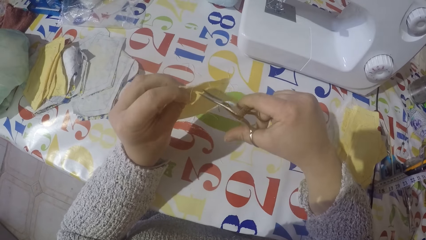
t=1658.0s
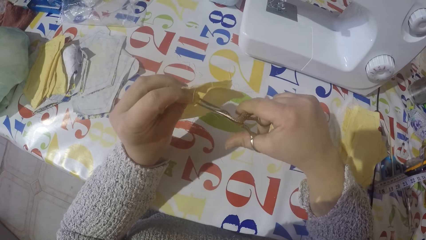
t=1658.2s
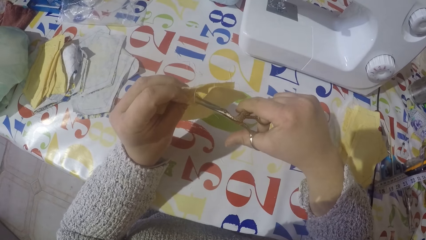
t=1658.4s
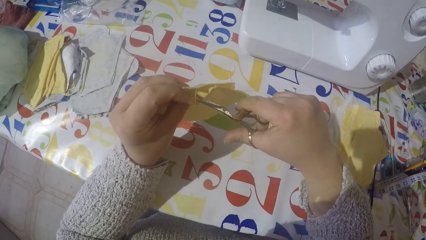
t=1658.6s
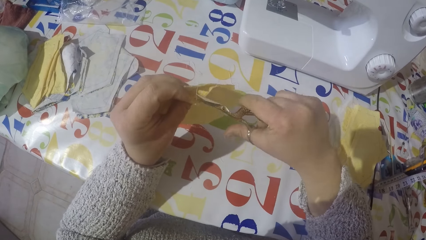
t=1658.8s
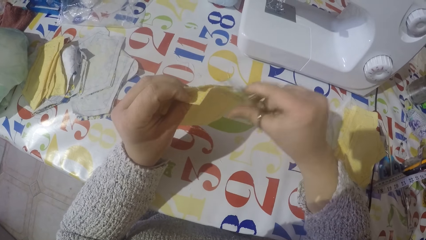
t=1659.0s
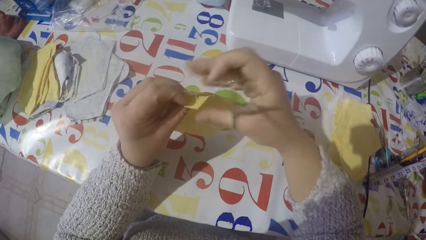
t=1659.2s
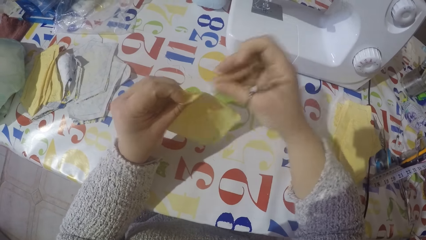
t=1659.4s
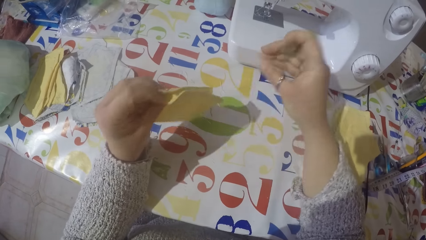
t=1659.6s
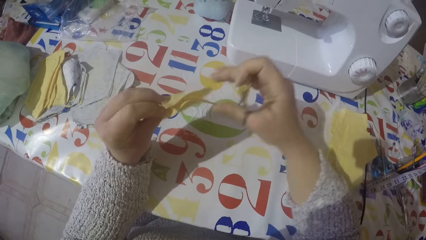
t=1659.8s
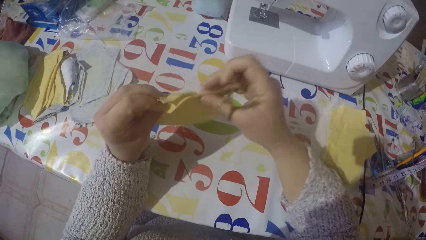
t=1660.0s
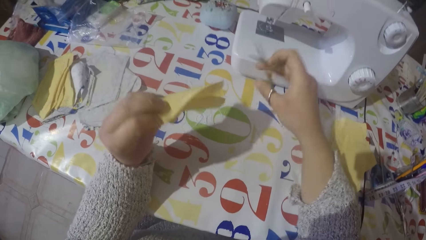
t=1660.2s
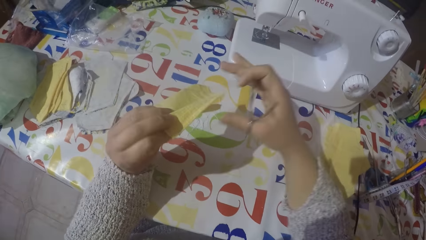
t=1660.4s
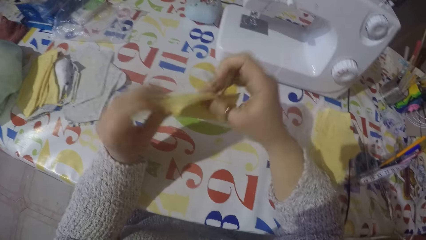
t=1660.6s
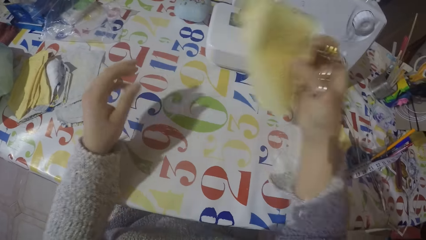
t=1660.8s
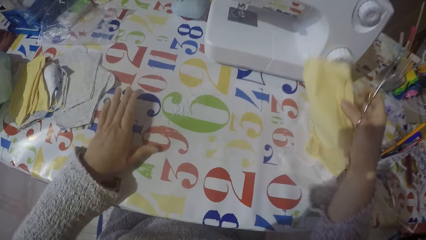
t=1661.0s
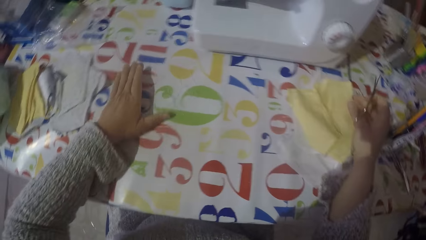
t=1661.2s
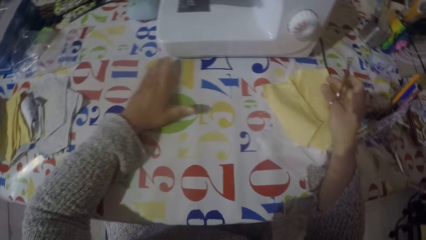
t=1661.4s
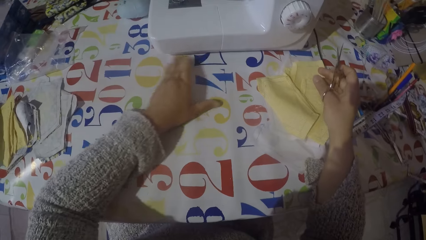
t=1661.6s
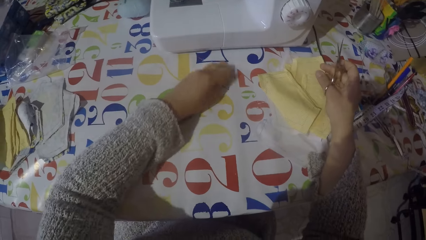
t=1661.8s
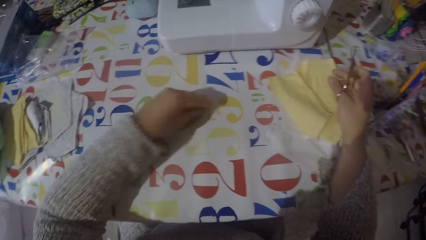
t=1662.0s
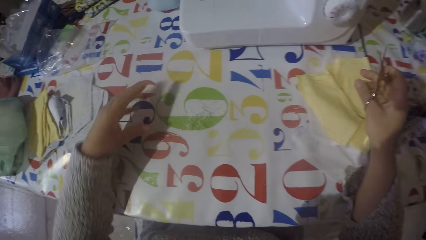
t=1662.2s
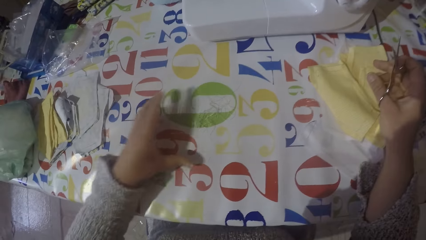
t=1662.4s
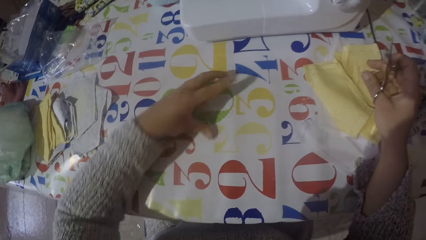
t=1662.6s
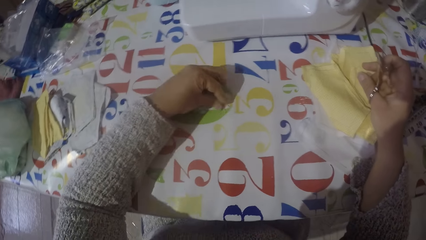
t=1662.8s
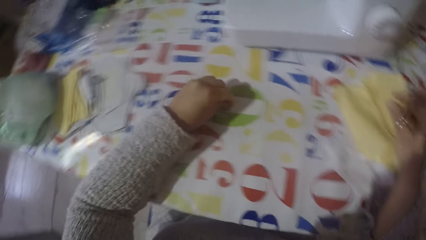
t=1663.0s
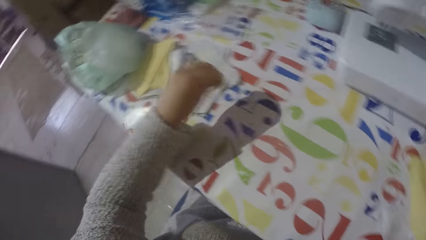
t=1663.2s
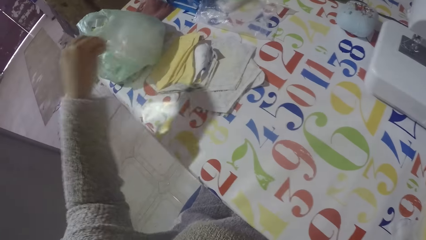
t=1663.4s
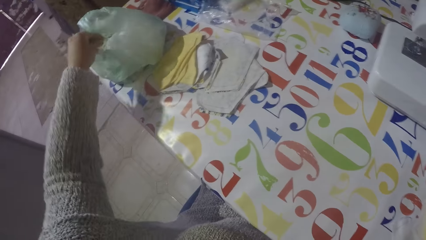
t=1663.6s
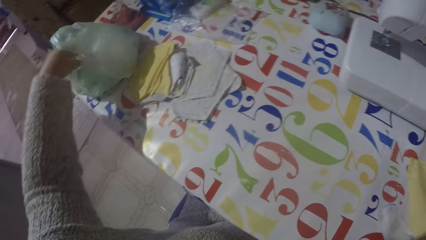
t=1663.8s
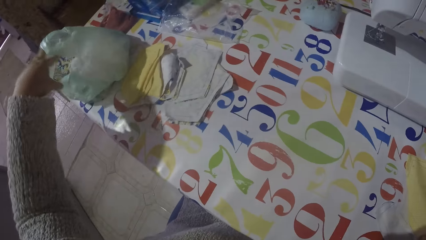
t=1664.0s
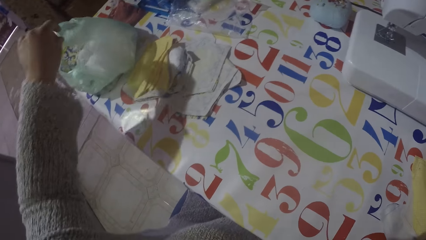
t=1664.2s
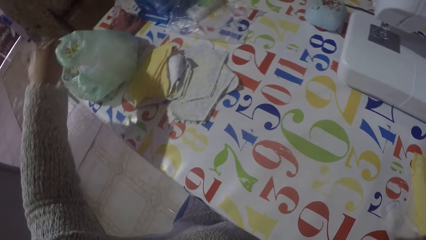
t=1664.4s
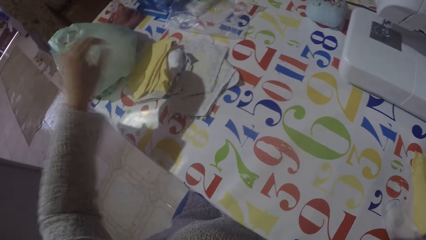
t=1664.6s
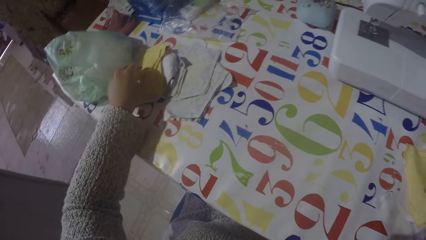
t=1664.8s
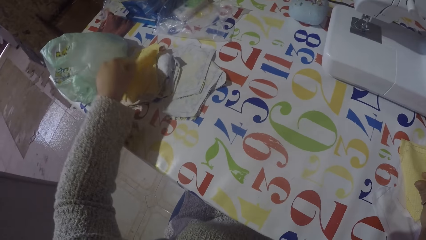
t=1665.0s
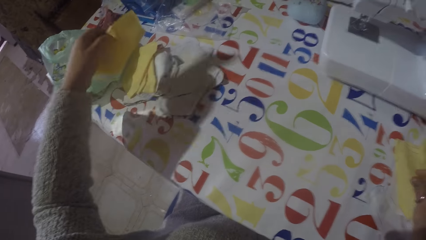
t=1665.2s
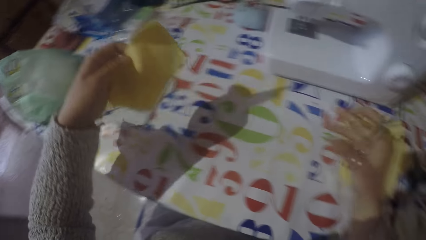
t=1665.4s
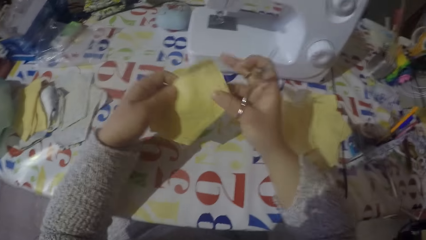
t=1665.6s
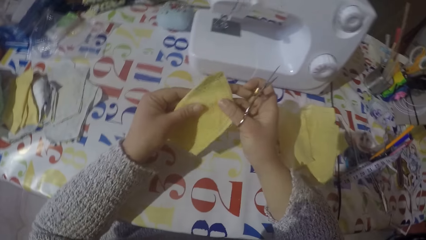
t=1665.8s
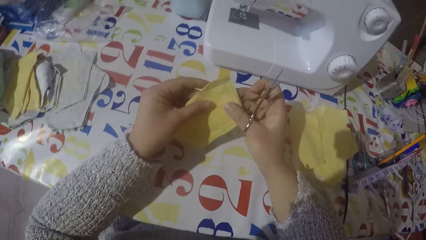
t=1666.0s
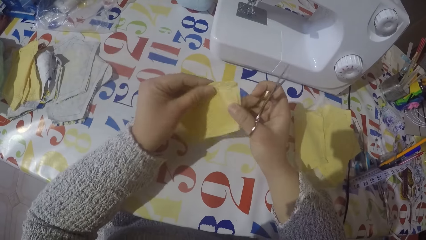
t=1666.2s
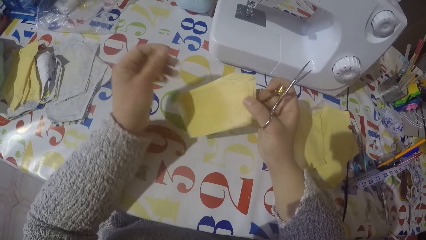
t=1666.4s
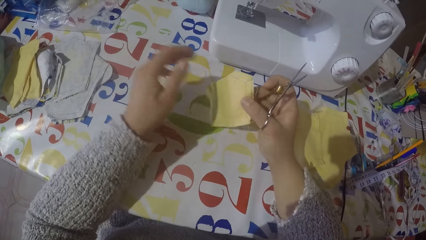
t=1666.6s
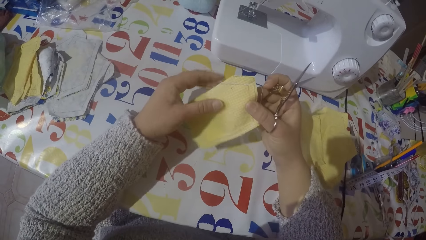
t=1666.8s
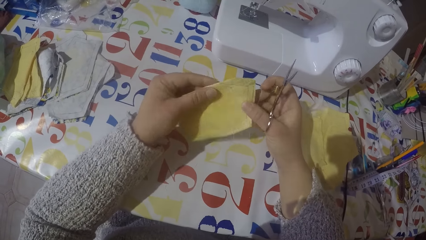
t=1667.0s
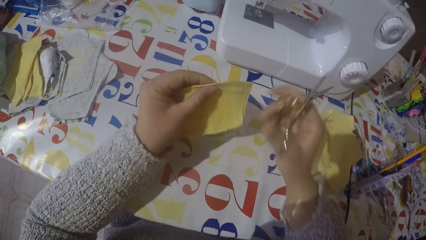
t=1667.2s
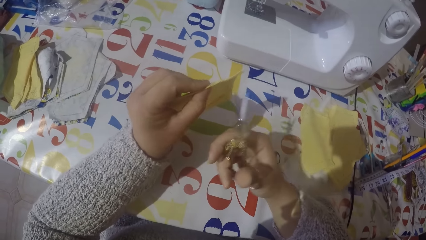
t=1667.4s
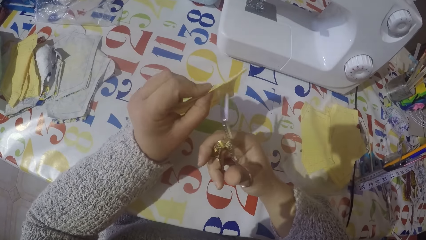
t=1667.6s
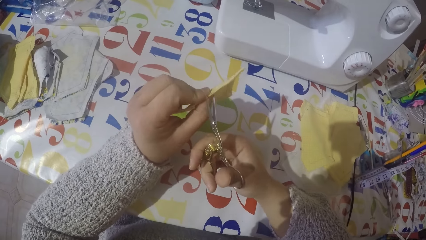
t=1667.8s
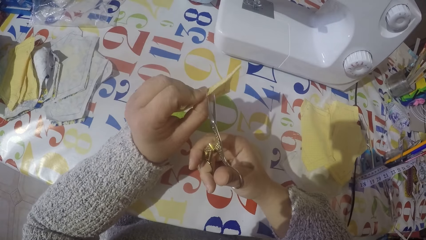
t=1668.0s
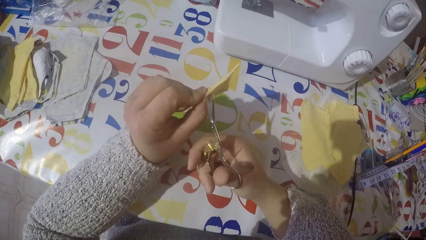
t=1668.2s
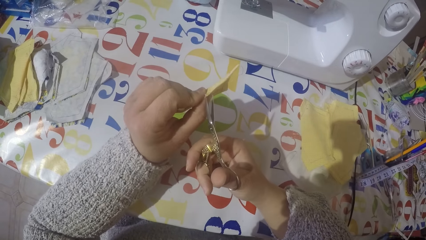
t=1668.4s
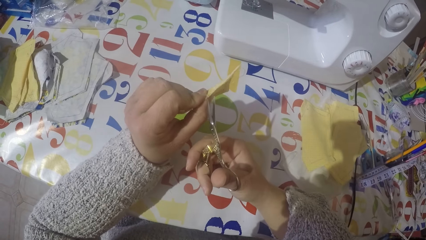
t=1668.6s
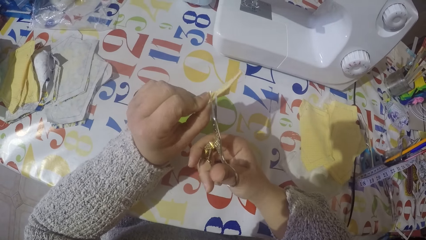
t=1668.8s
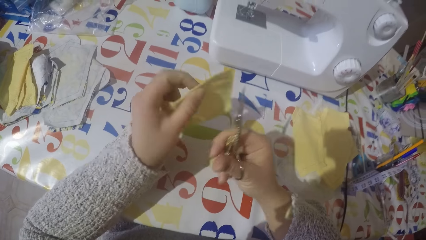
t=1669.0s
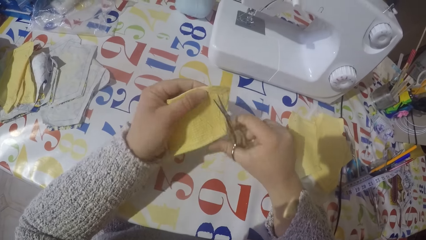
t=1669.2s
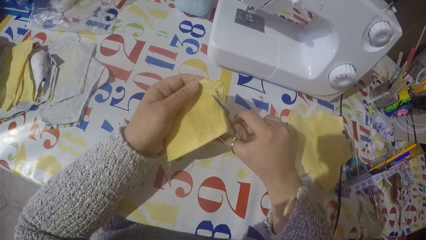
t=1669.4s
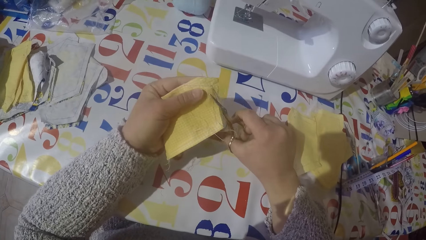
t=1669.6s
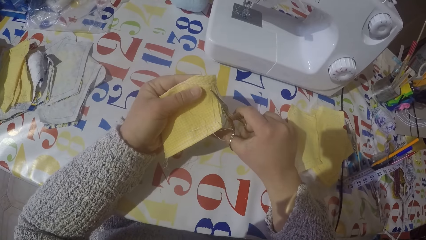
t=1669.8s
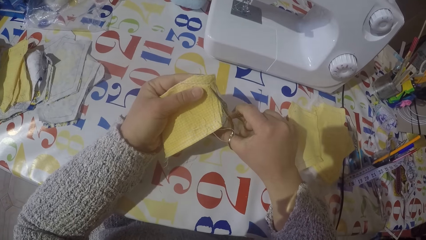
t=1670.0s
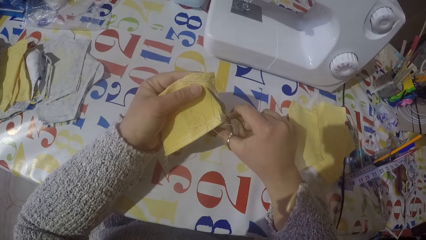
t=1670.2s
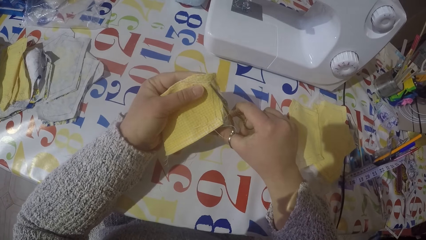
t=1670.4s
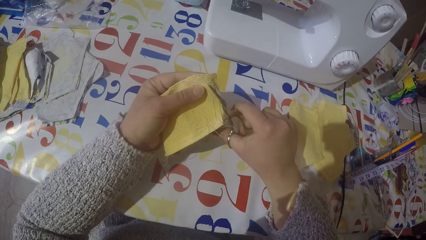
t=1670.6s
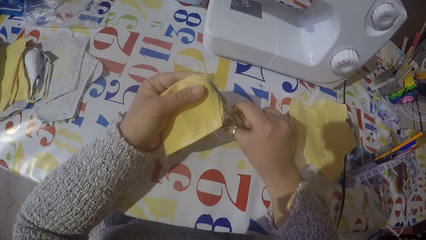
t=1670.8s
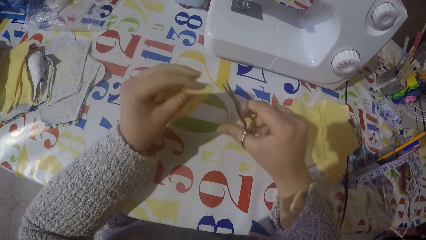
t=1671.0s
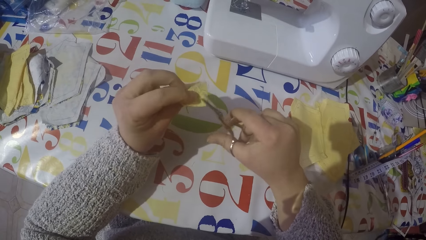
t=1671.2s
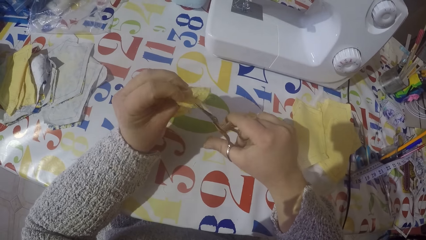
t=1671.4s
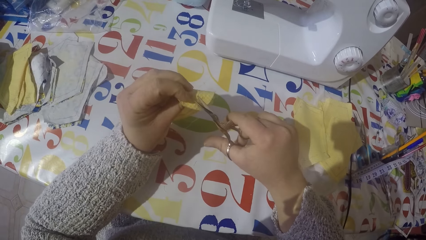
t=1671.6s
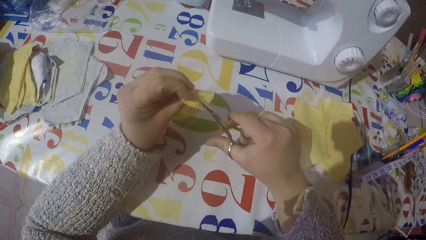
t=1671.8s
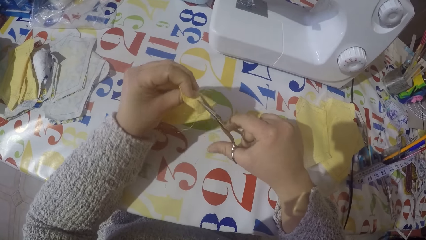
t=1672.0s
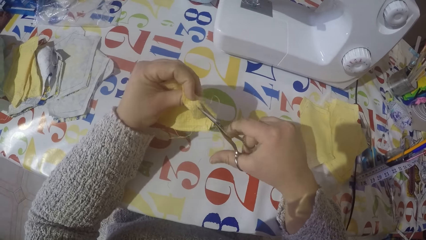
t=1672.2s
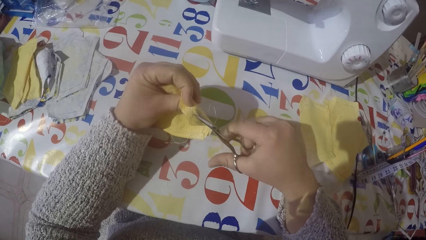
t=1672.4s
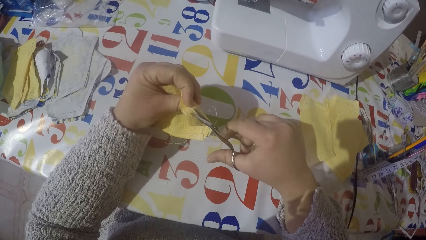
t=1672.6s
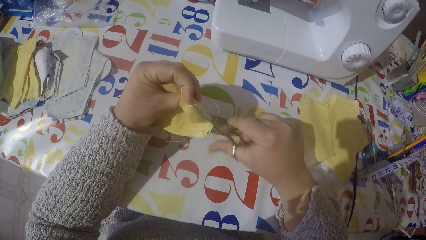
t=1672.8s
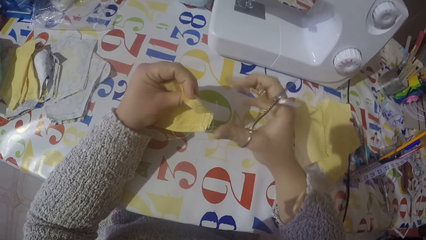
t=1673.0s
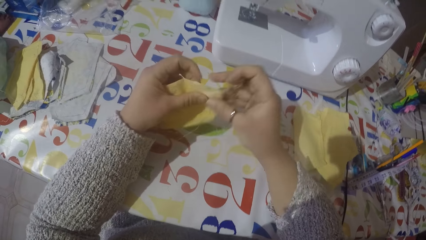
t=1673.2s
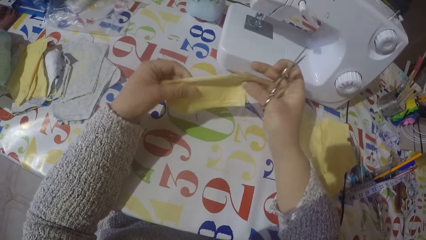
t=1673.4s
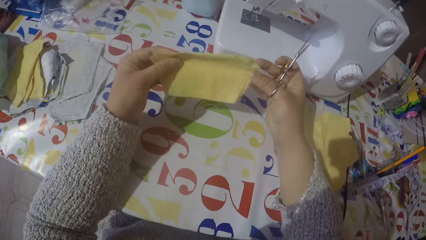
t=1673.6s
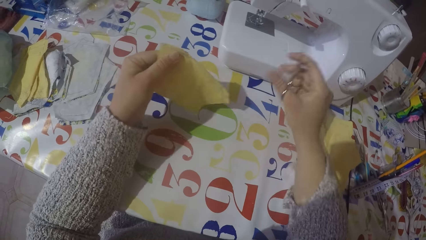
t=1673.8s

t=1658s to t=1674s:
The camera wearer pulls the sewing threads from the piece of cloth. They put the piece of cloth with the rest on the table. They gather the sewing threads on the table. They pick up the sewing threads. They put the sewing threads in the paper bag or polythene bag. They pick up another piece of cloth from the table. They cut the thread from the cloth with scissors.
